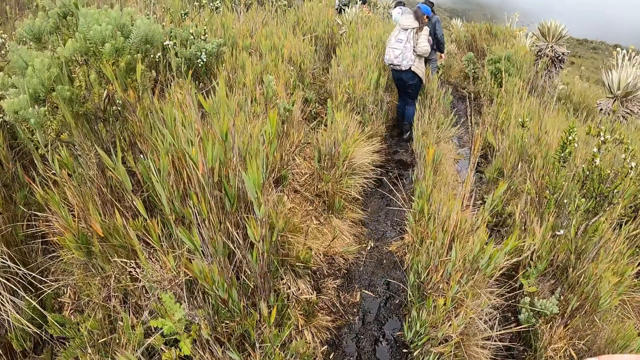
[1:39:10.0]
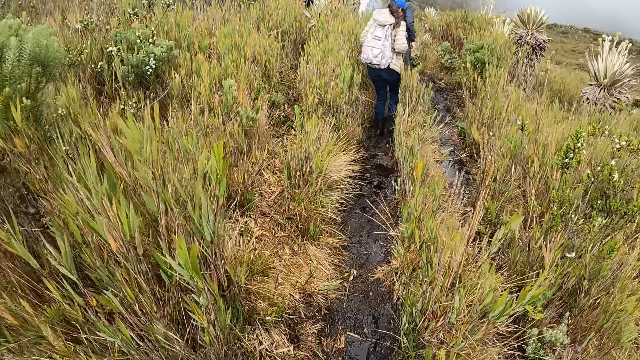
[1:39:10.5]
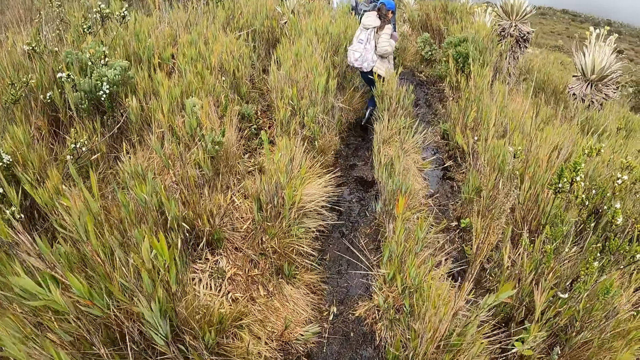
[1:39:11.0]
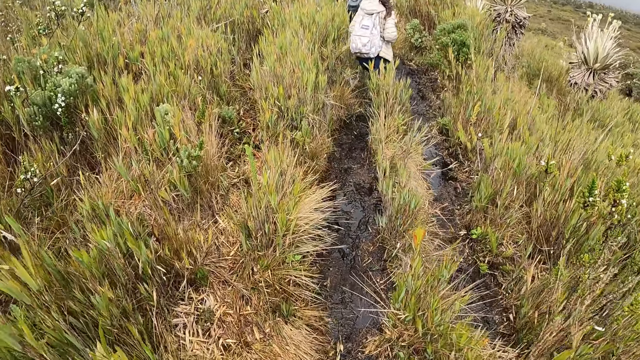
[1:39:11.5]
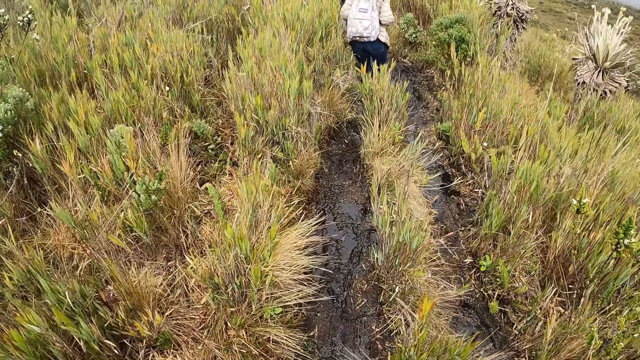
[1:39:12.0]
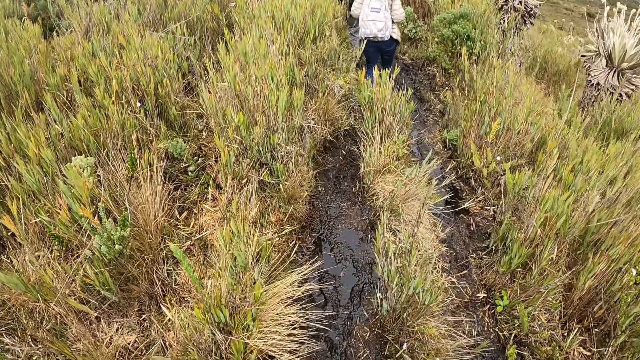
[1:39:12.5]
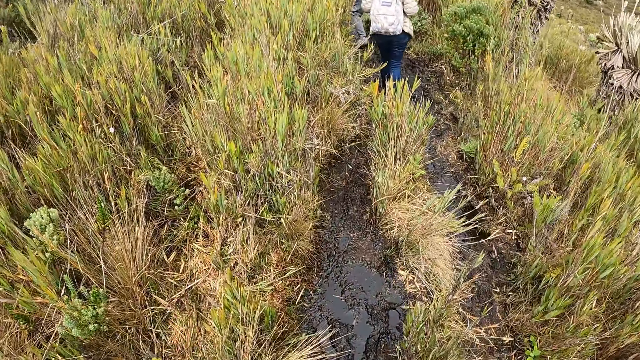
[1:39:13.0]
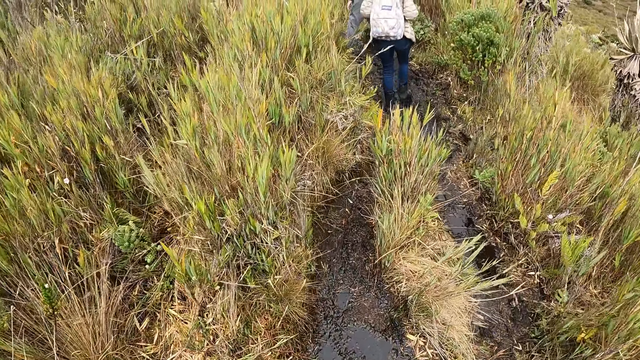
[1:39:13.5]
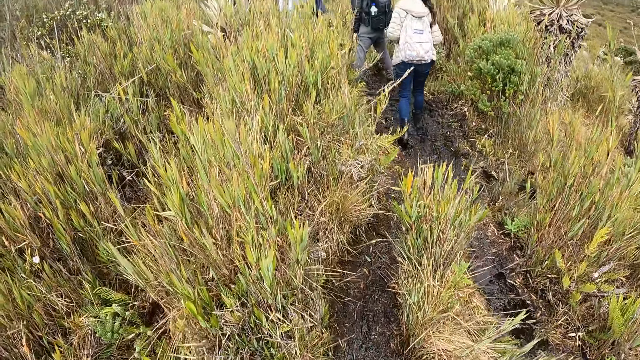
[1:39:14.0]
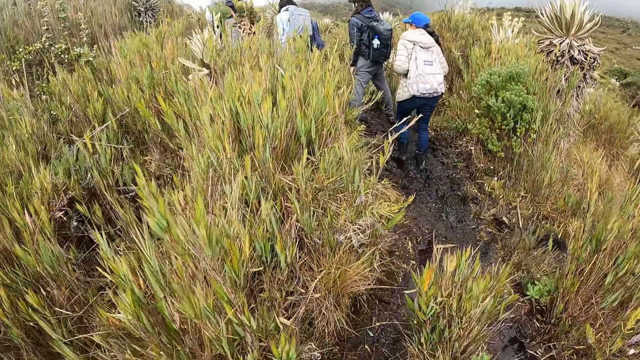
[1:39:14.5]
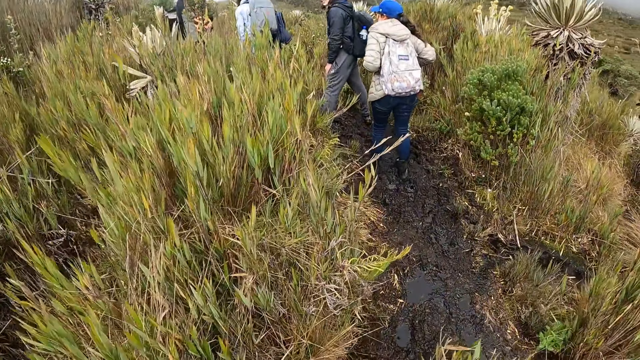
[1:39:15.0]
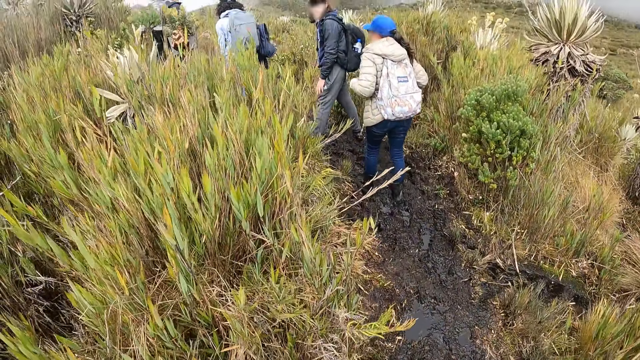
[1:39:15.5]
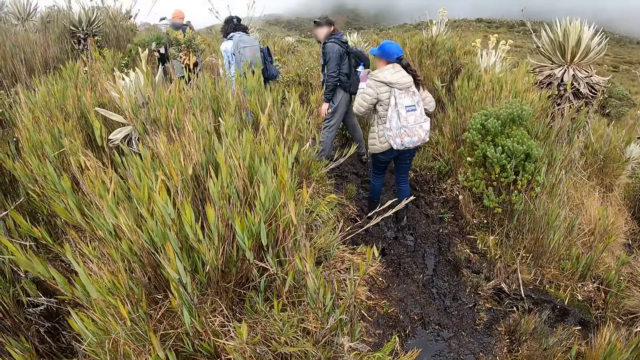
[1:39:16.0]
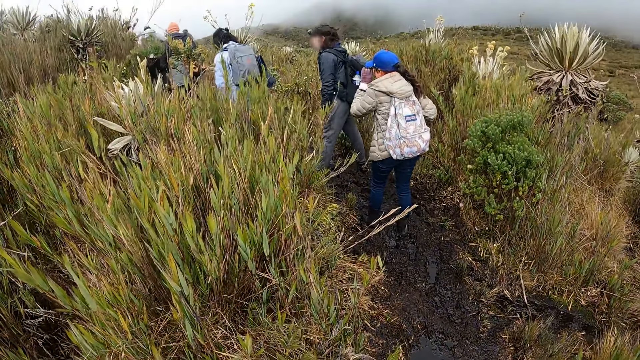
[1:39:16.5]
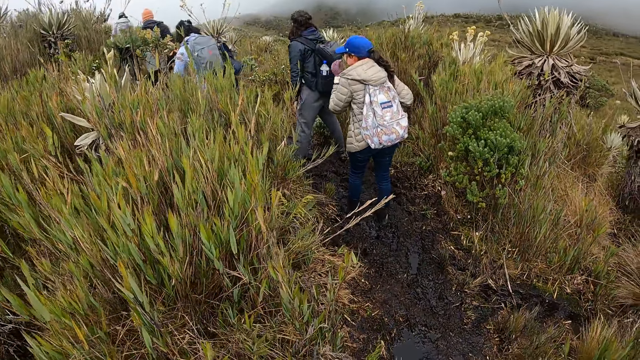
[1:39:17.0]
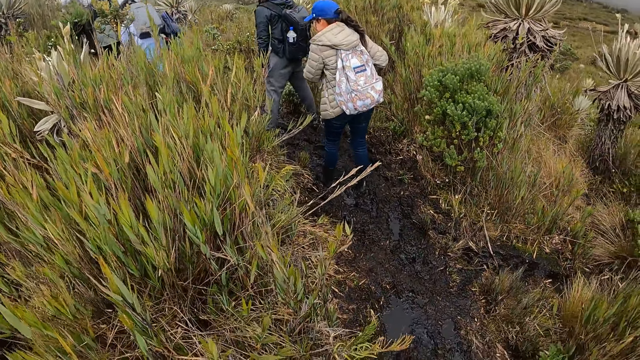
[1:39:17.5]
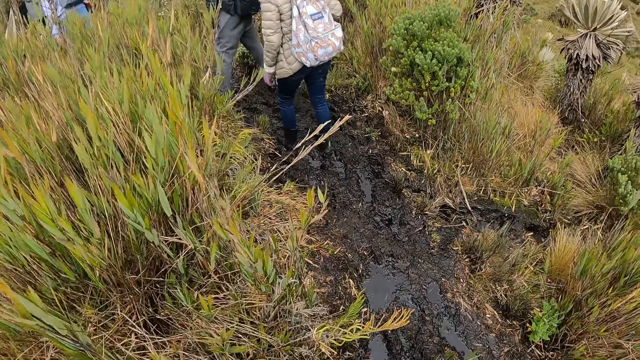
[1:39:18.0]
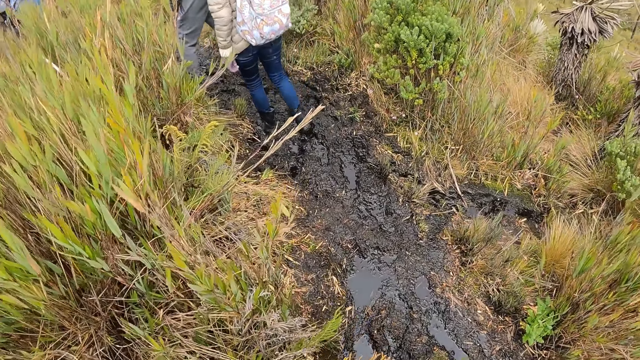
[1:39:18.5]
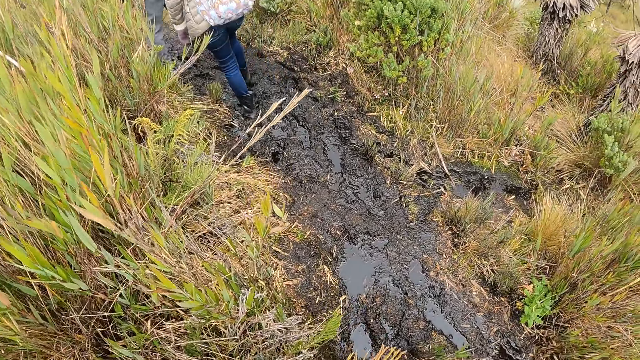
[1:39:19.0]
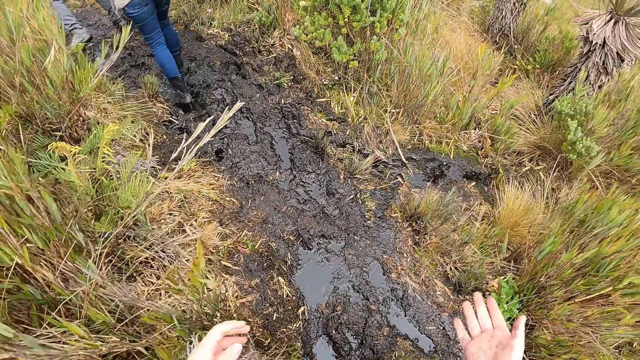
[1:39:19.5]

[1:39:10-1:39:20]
The camera wearer looks at the ground. They walk around the forest.

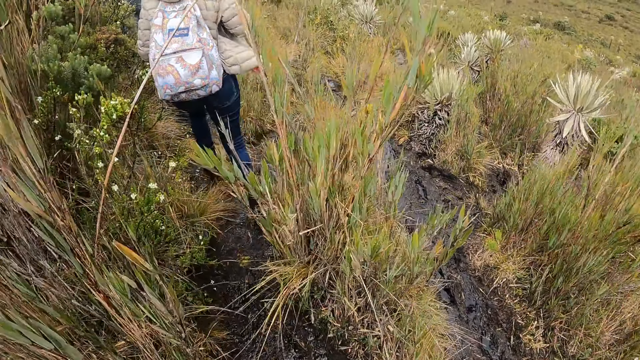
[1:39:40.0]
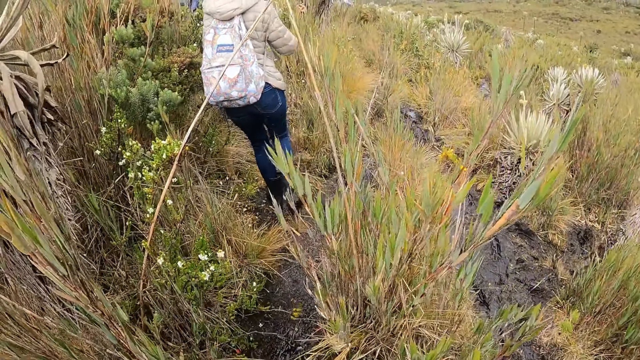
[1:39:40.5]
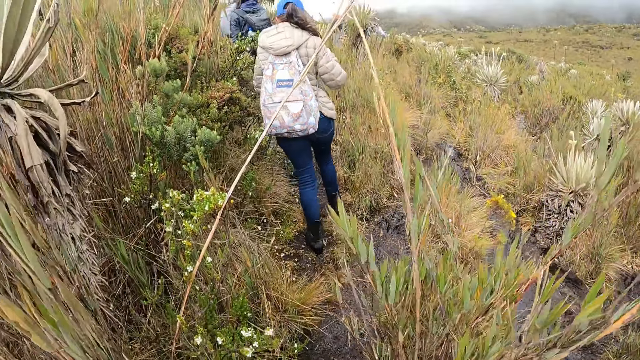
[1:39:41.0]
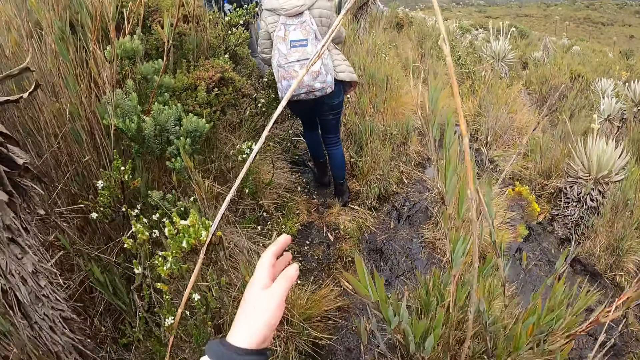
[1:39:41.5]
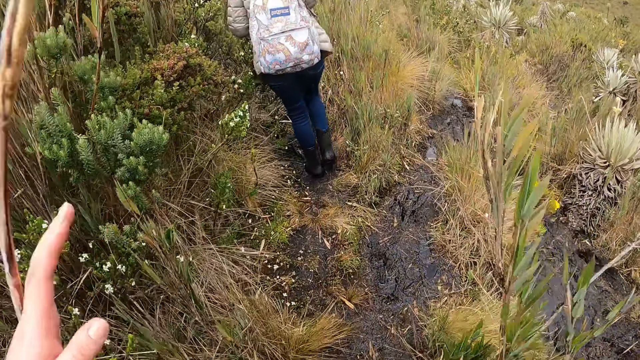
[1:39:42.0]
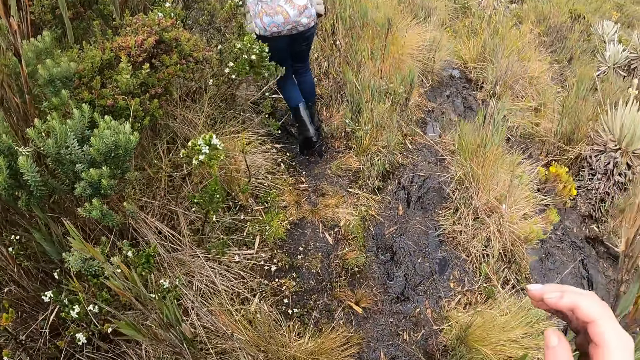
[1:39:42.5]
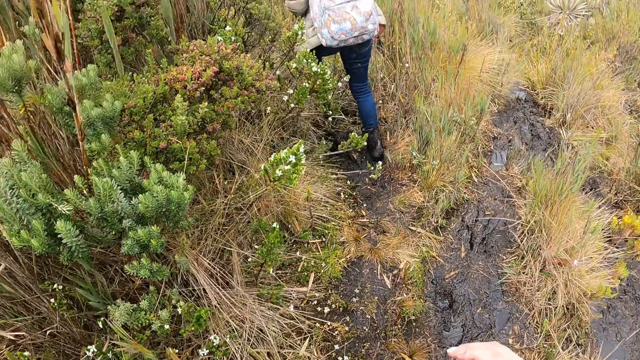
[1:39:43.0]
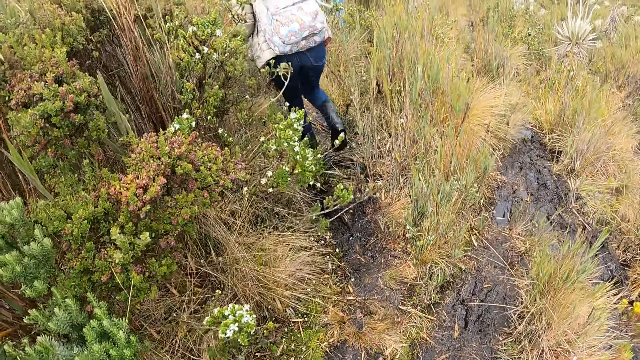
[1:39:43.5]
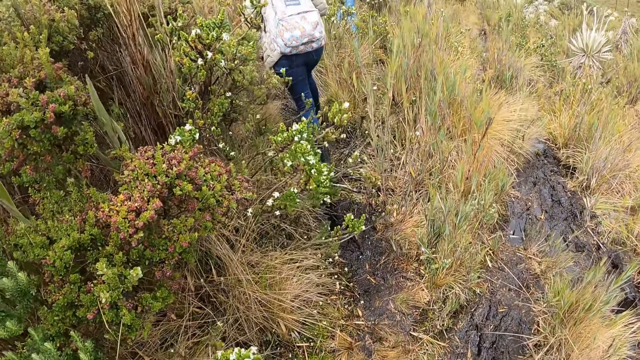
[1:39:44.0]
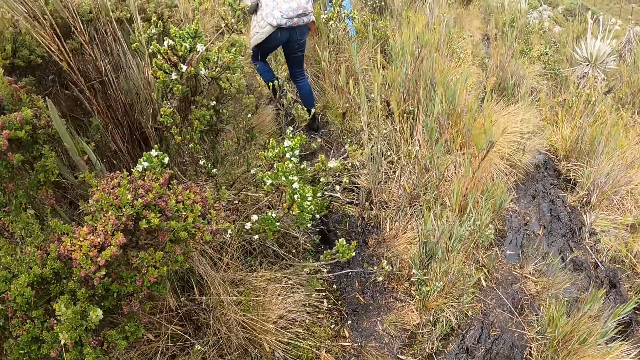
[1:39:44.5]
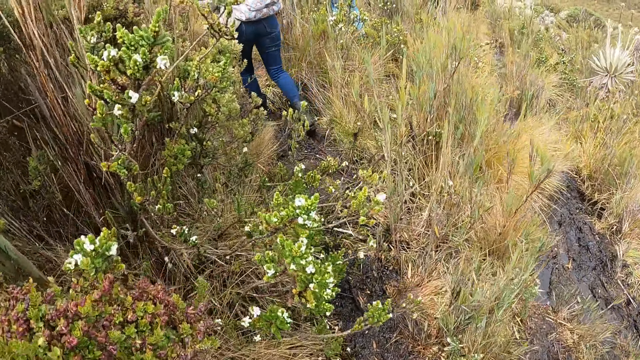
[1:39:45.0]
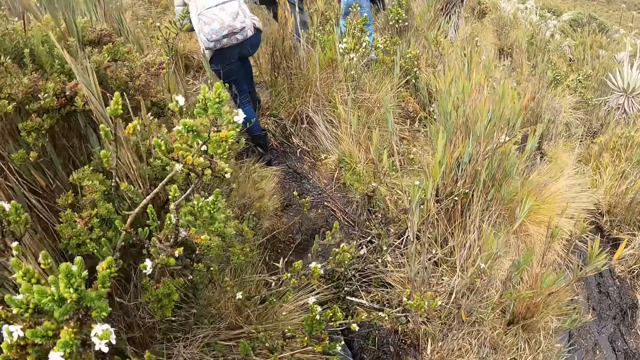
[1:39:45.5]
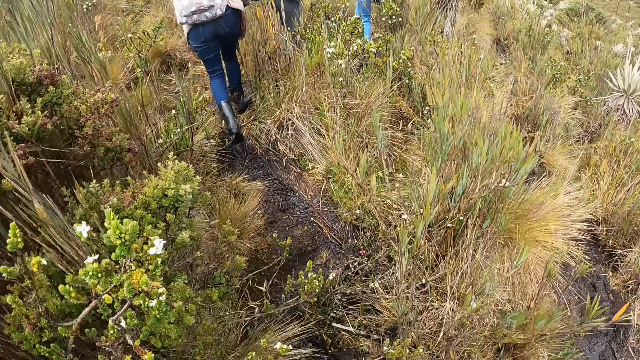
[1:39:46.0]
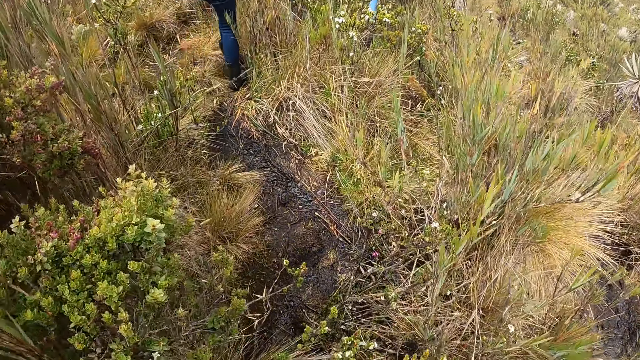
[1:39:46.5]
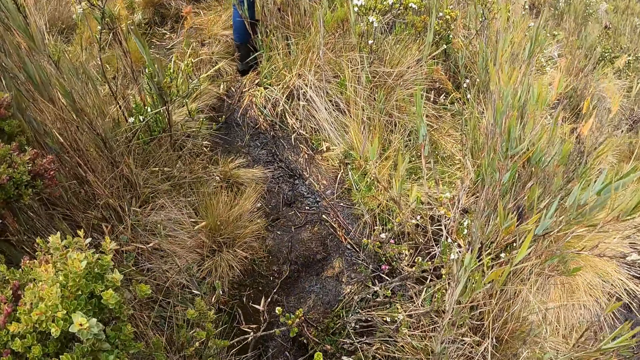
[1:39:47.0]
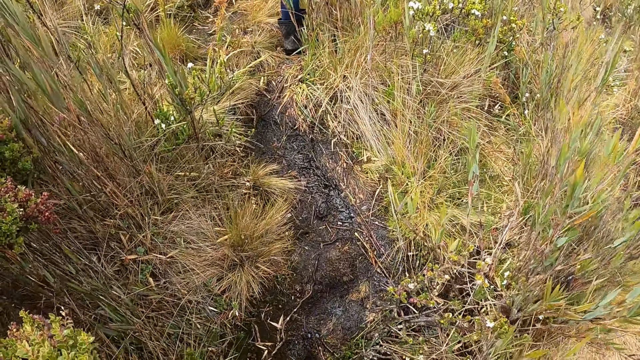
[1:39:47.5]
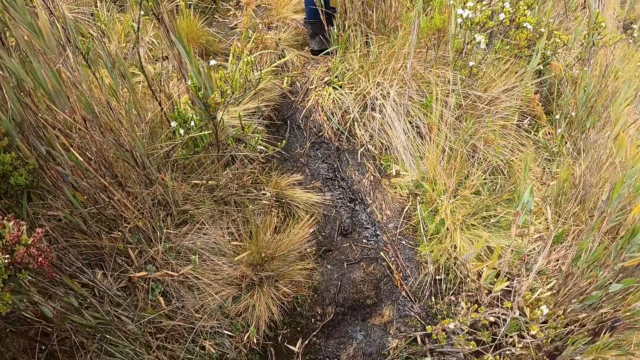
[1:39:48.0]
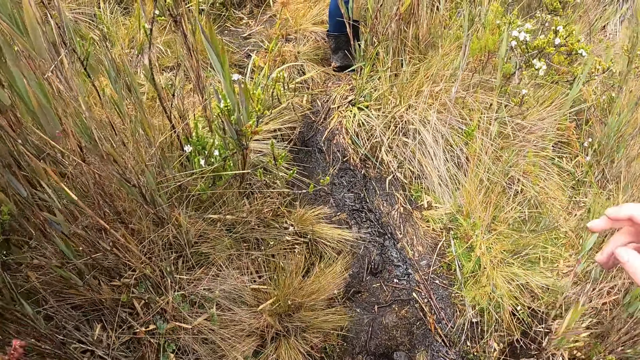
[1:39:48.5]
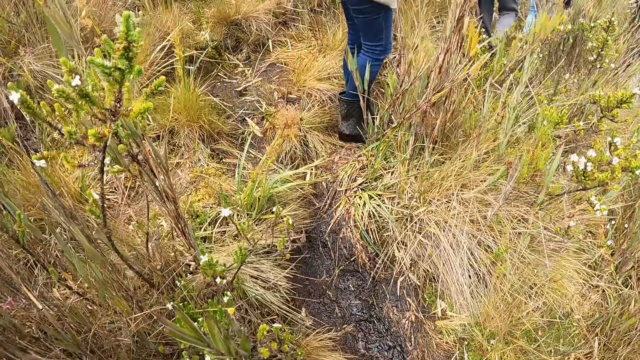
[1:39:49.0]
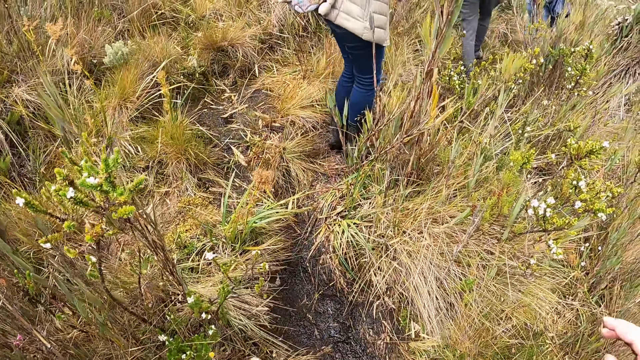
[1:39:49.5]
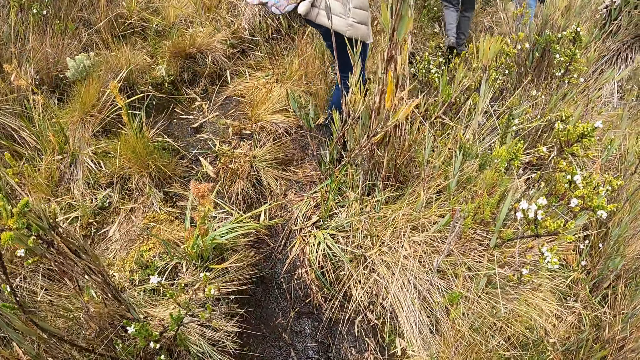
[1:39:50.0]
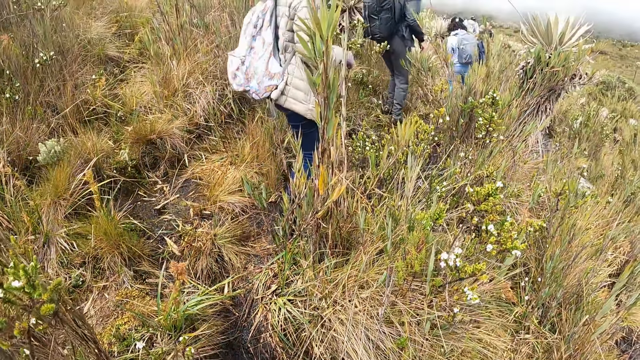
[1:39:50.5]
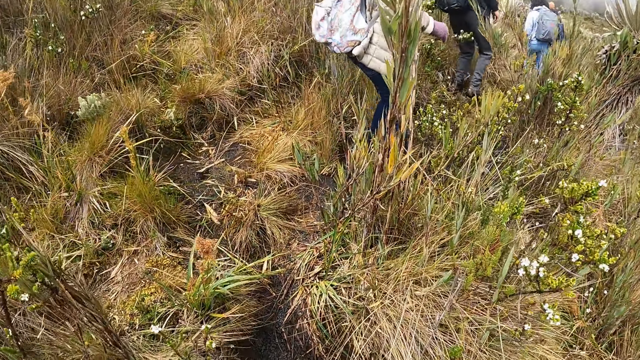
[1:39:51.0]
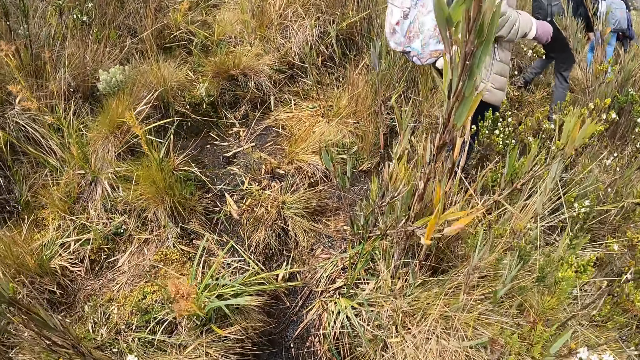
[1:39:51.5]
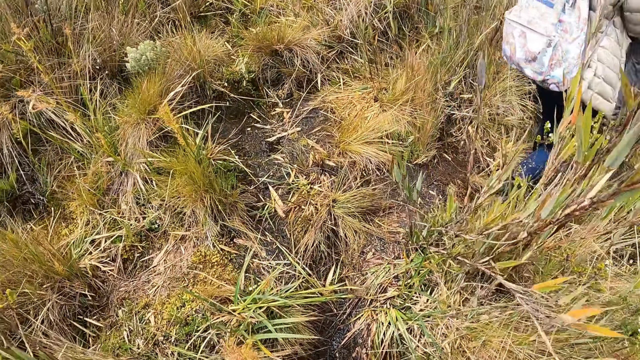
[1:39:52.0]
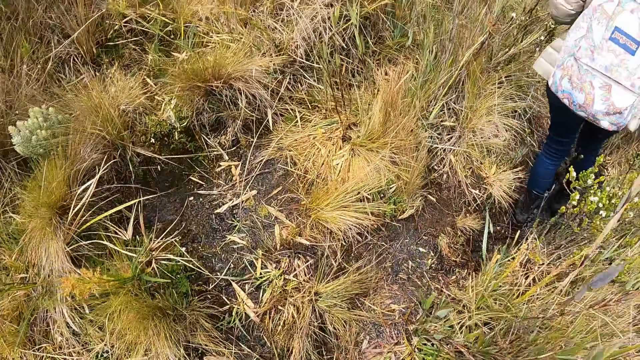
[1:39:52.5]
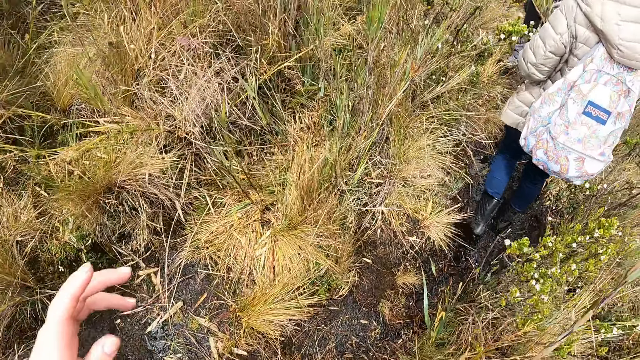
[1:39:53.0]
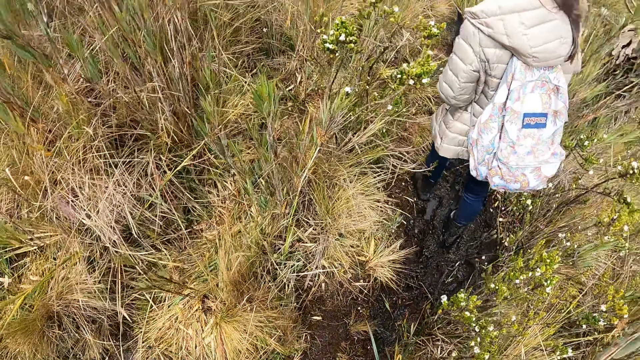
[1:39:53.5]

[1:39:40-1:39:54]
The camera wearer moves a stick aside with her left hand. She walks after a person.
